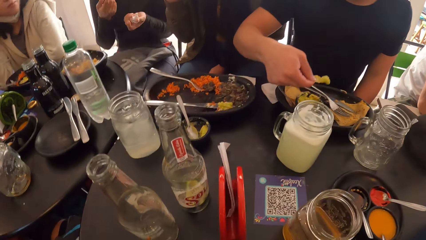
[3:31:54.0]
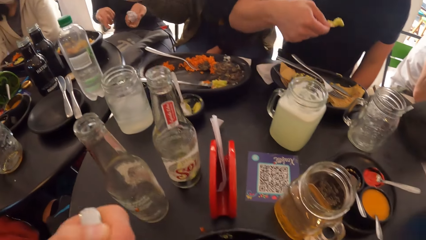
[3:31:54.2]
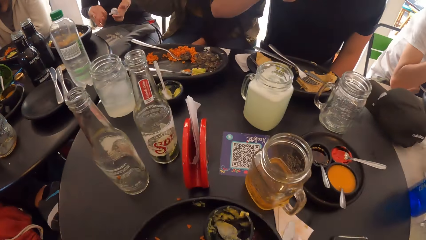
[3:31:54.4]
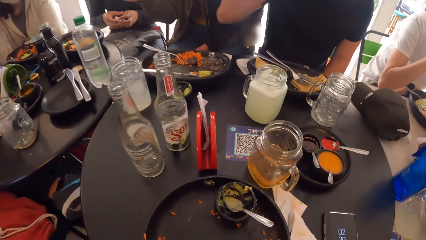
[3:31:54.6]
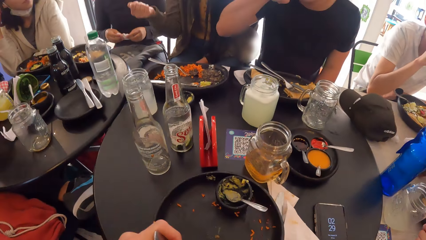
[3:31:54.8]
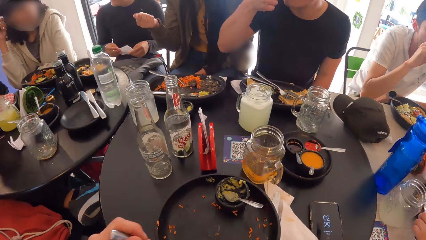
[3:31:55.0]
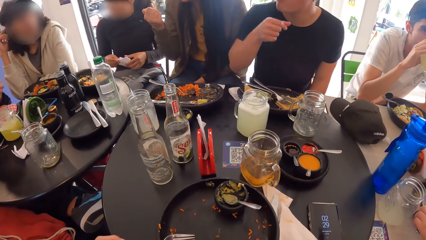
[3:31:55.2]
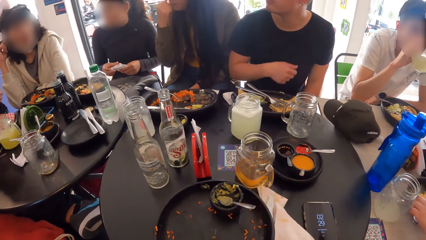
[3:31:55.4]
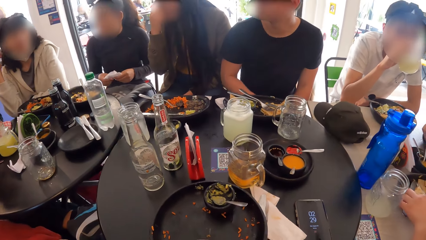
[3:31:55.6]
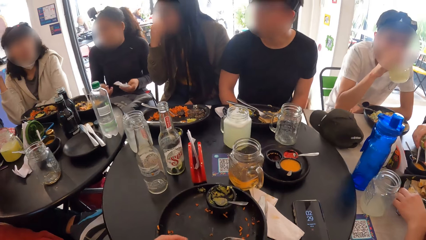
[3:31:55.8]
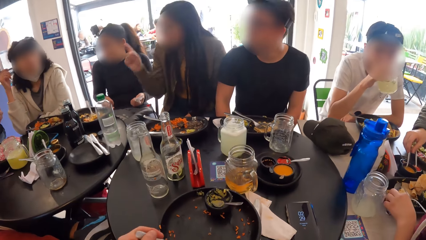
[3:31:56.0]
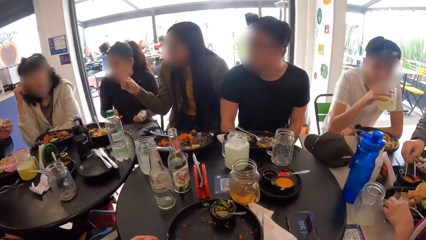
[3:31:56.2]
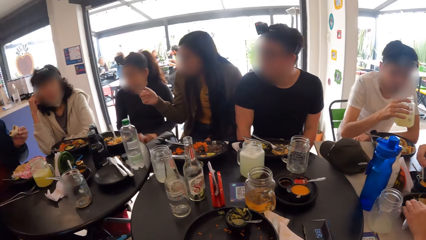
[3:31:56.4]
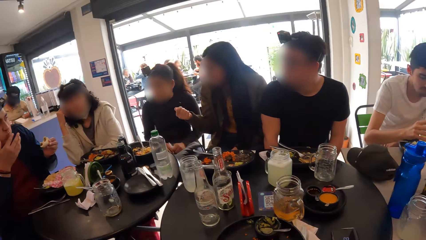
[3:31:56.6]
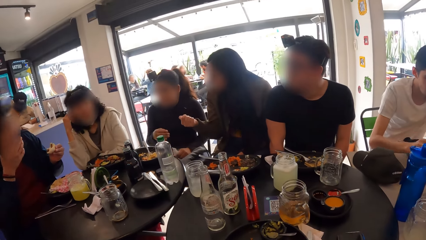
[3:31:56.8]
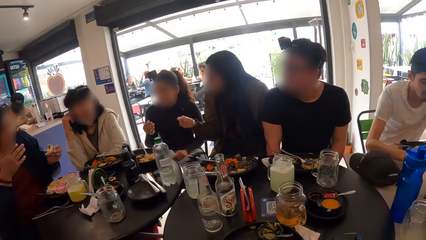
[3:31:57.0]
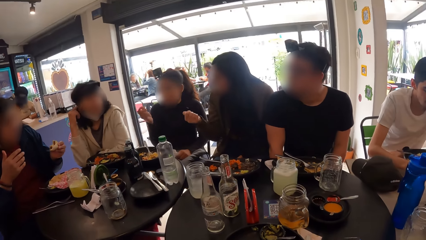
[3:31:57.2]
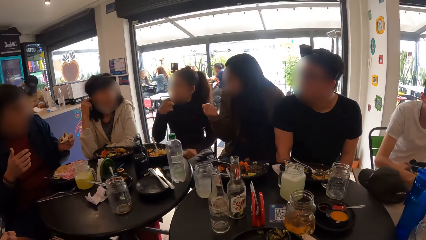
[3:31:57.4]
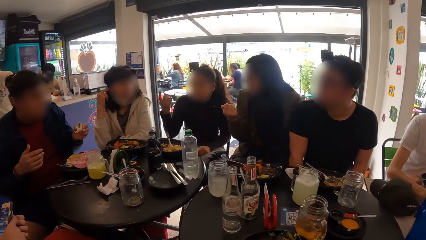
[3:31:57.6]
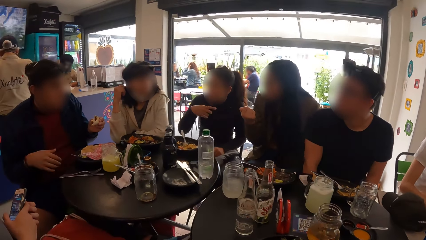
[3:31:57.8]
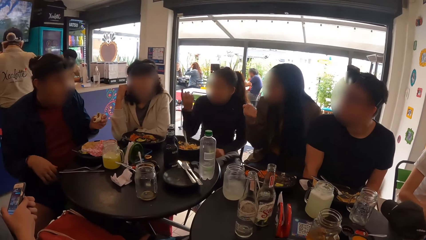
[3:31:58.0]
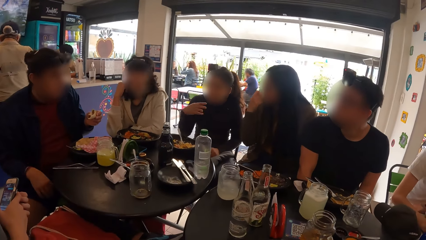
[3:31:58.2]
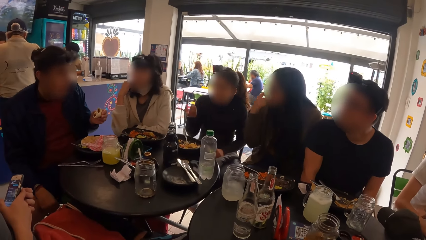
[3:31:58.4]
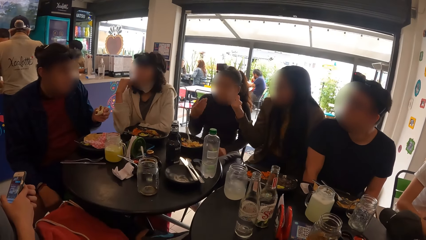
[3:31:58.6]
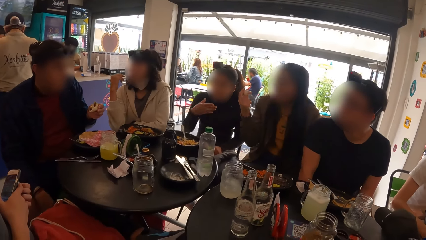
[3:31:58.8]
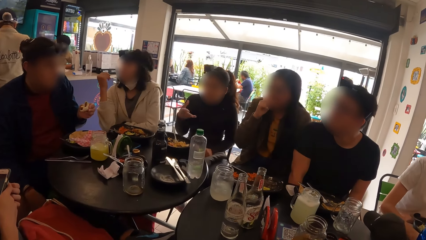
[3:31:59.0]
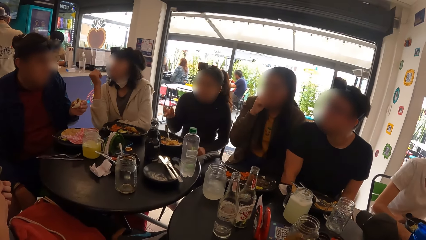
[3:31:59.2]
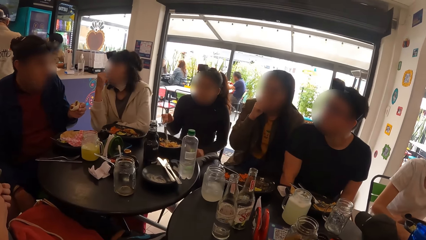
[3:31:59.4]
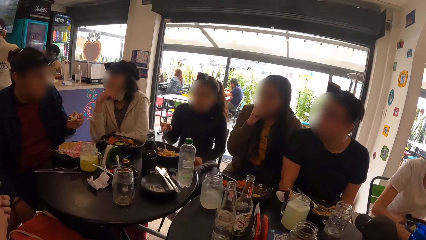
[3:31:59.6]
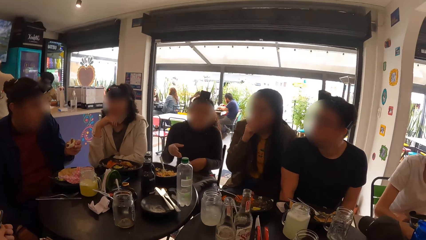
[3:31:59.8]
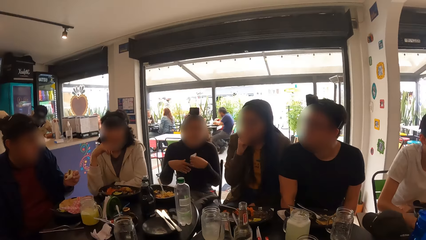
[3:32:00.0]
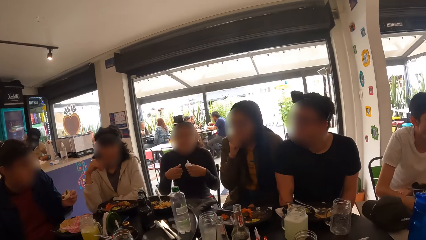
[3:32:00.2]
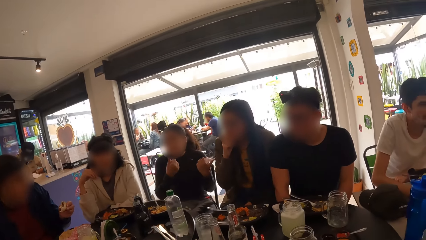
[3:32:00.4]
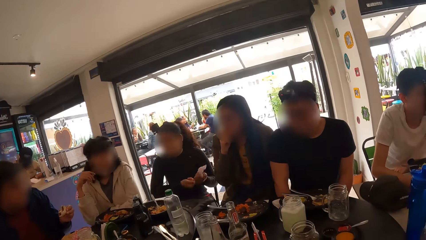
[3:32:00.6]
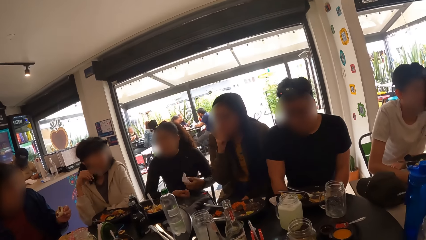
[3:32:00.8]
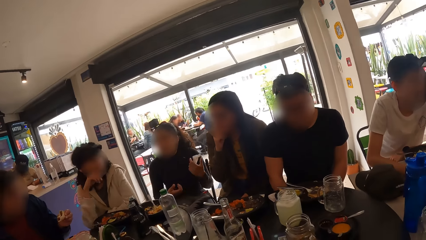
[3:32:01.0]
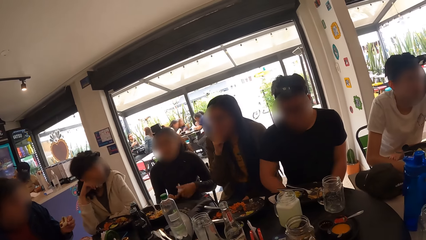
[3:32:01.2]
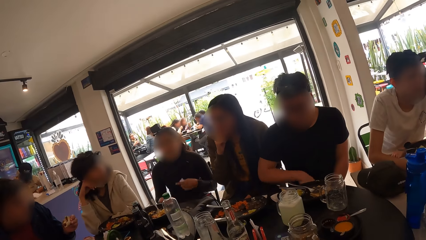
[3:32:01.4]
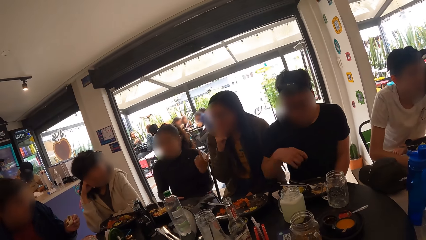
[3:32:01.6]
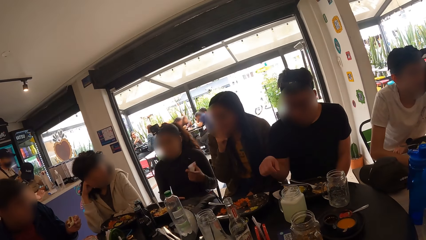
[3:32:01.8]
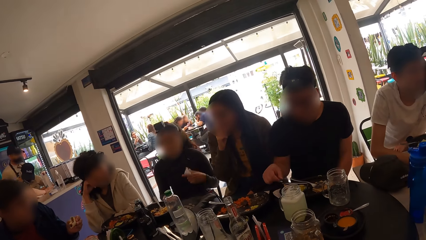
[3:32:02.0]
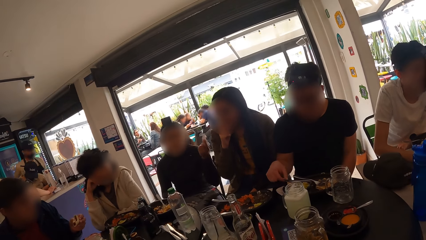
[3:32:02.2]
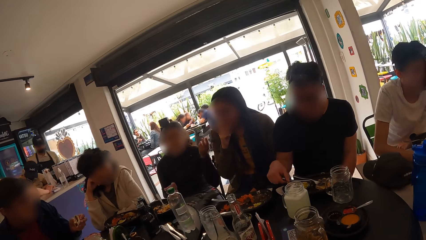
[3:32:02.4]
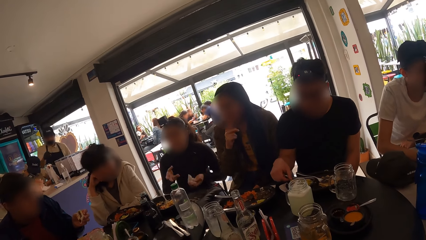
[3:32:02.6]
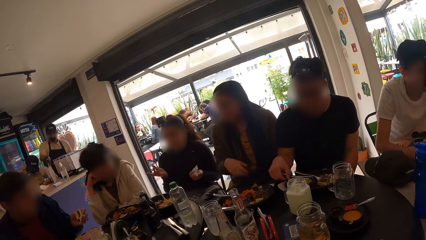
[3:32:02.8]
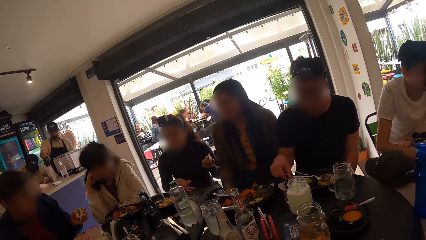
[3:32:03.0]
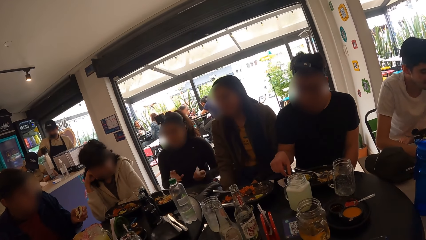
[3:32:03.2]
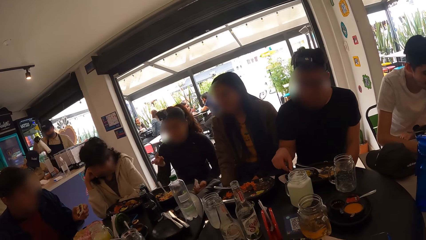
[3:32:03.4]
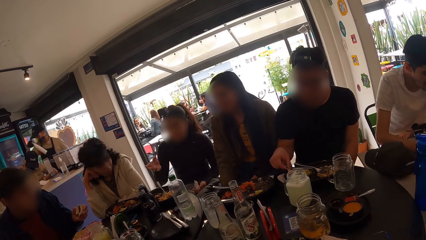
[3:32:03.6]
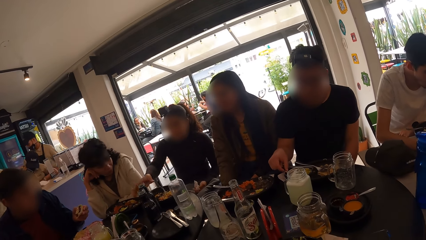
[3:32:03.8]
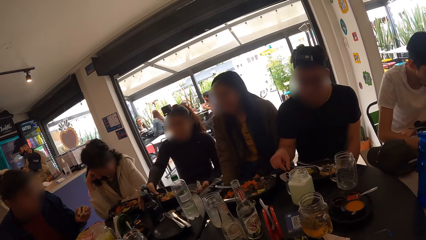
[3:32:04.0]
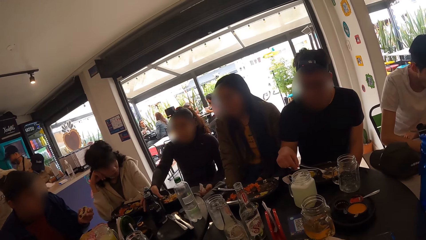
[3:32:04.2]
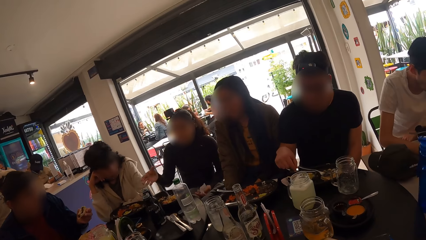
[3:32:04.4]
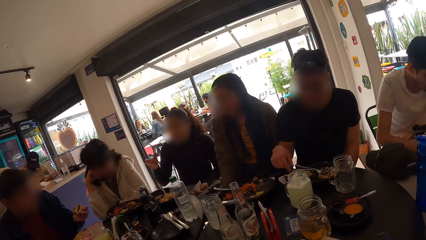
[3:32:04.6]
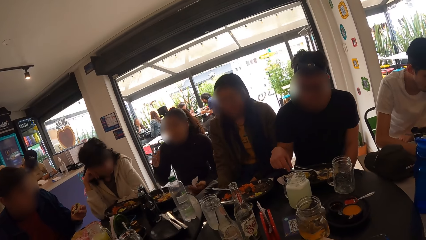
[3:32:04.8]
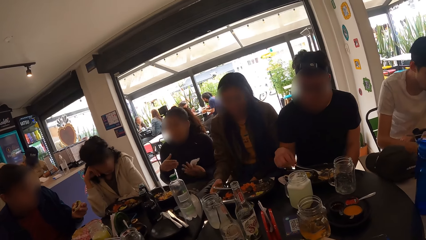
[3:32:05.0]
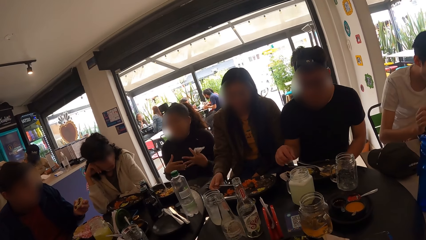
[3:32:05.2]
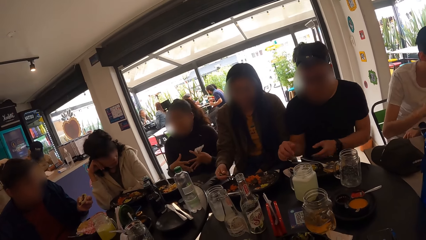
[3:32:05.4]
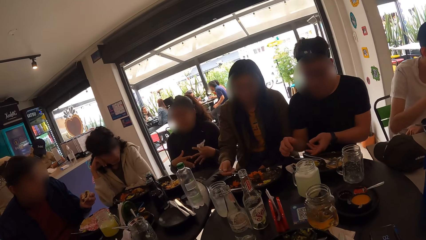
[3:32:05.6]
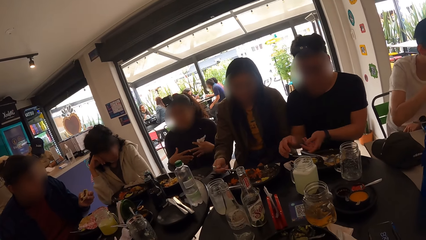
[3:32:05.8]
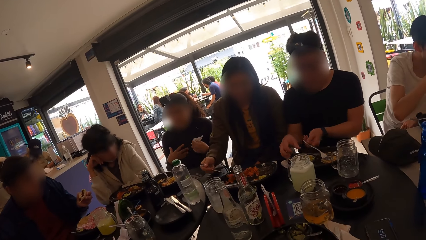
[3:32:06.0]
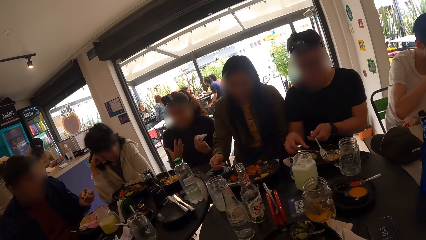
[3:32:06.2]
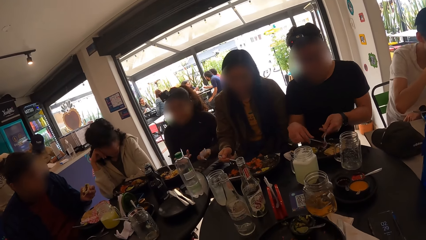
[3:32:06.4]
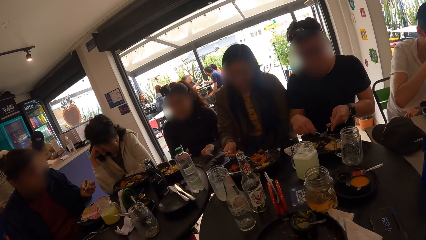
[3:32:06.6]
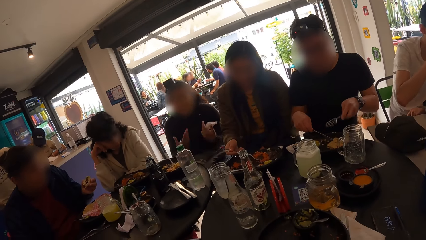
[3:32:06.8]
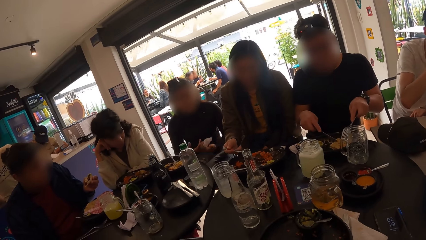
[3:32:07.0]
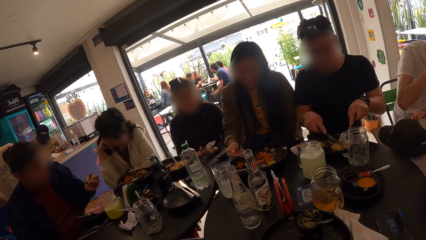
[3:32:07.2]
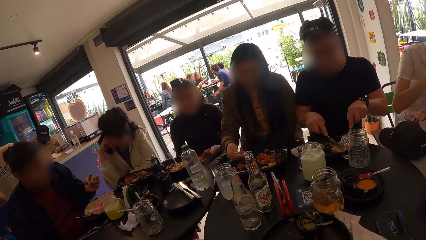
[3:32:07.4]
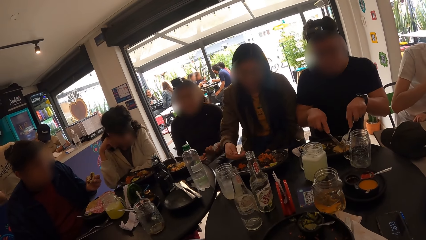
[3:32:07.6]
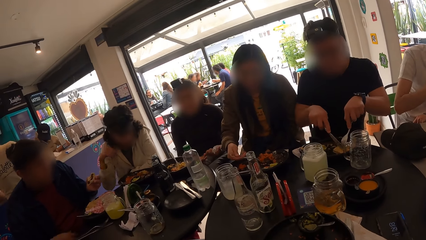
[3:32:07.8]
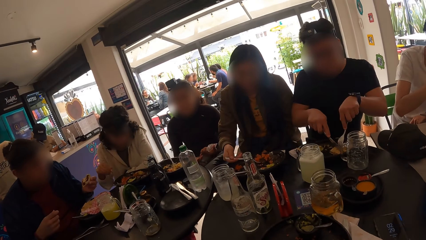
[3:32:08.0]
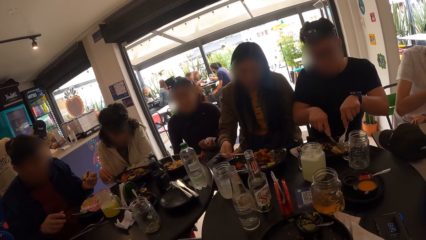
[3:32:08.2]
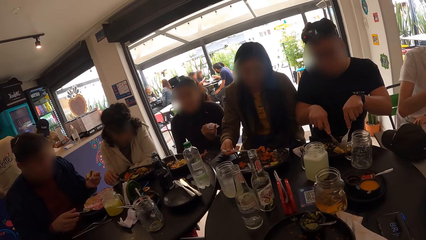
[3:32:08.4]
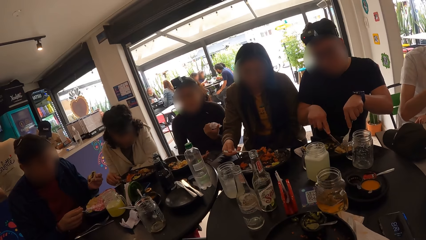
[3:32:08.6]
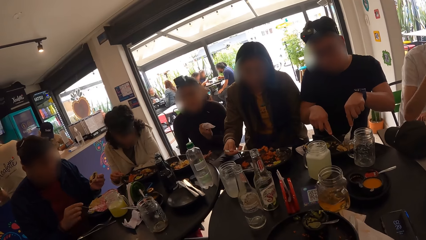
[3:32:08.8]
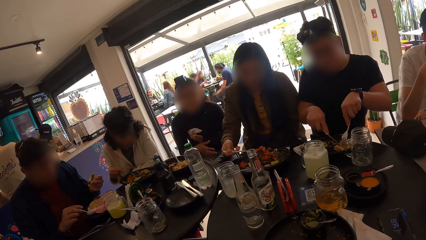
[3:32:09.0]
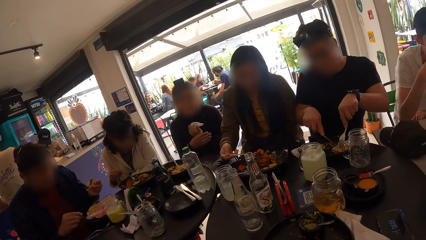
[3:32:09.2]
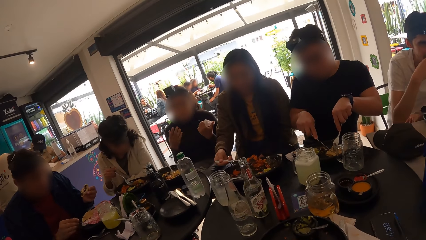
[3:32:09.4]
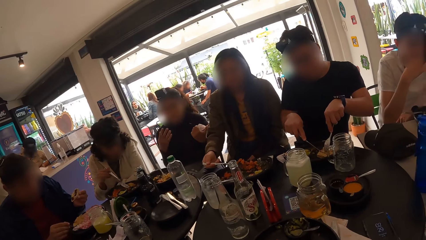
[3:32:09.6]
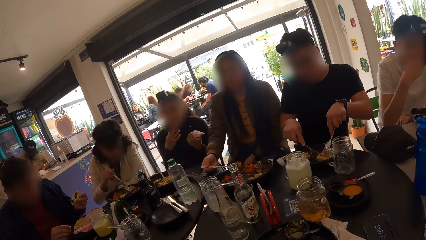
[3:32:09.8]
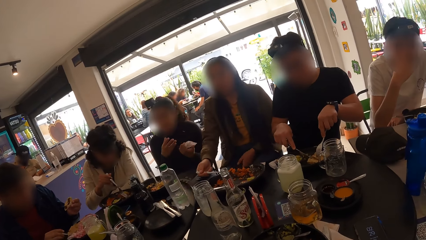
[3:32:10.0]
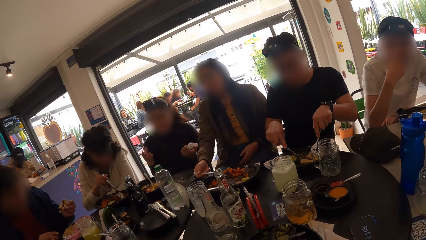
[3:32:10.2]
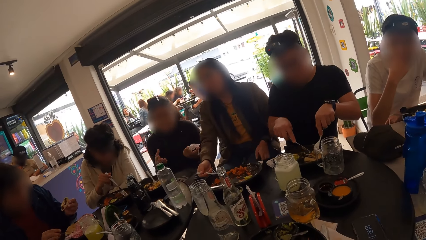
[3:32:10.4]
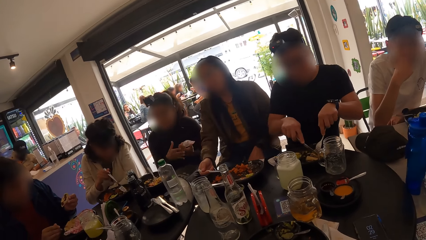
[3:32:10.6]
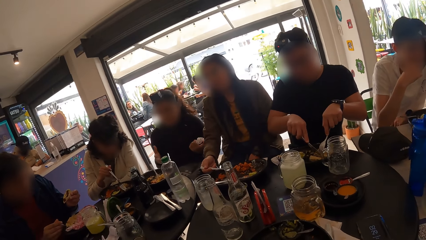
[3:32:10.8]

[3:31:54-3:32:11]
The camera wearer eats from the fork in his left hand. A man puts the food in his right hand into his mouth. The camera wearer gathers the food in the plate with the fork in his left hand. Another man places the glass cup on the table with his right hand. A third man licks his right hand. The first man touches the food in the plate on the table with his right hand. A woman holds the fork on the plate on the table with her right hand and takes food from the plate with the fork in her right hand. The first man takes a knife from the plate on the table with his right hand, takes the fork from the plate on the table with his left hand, and cuts the food in the plate with the knife in his right hand. Another woman takes food from the plate with the fork in her right hand. The third man takes food from the plate on the table with the spoon in his right hand.
